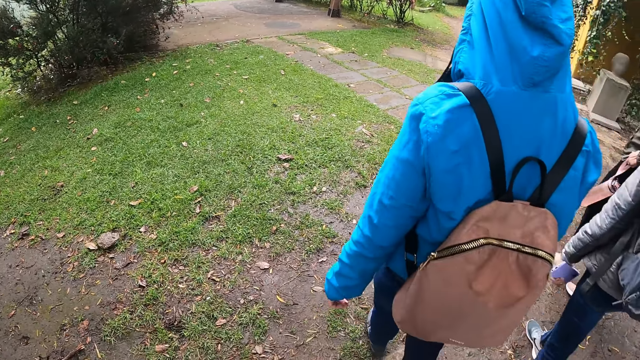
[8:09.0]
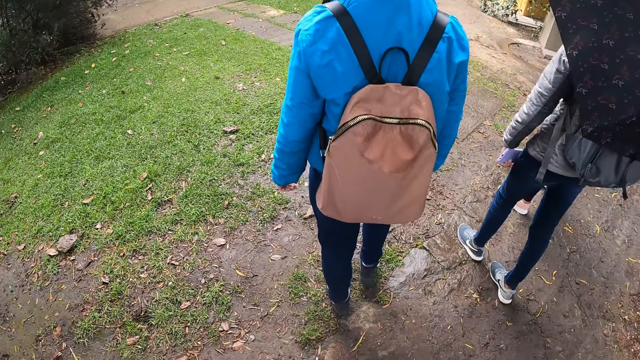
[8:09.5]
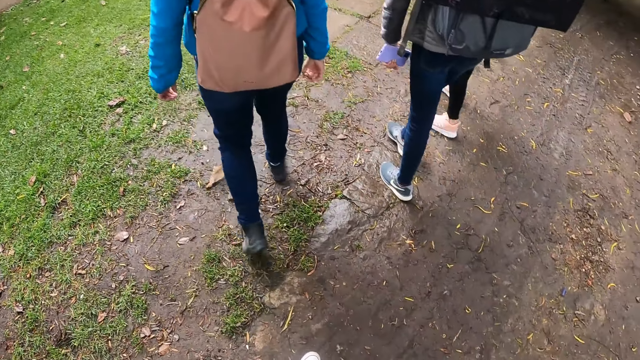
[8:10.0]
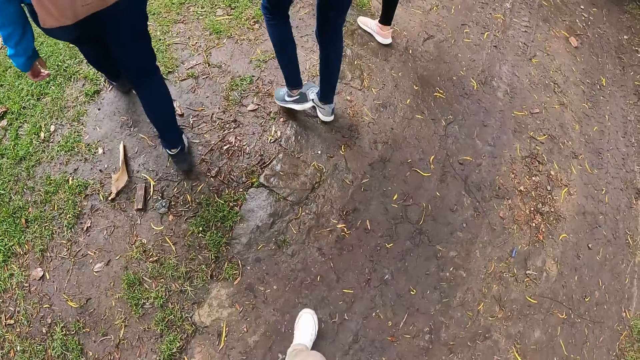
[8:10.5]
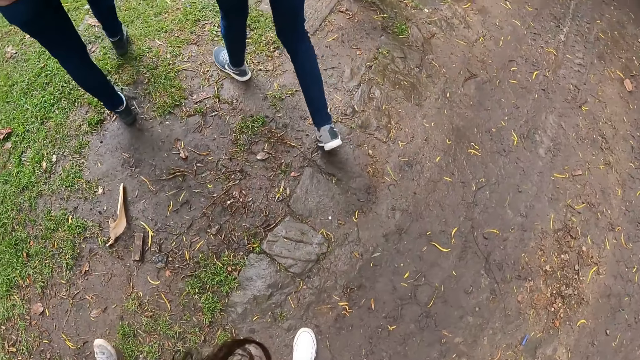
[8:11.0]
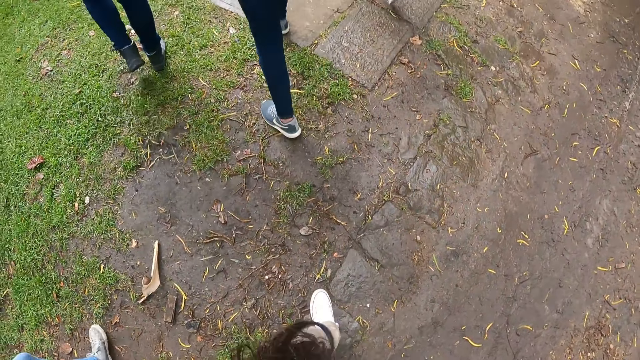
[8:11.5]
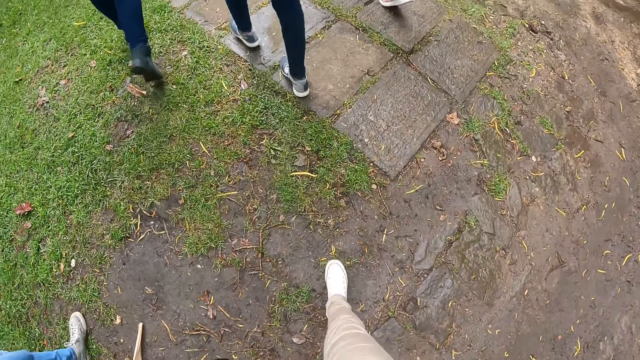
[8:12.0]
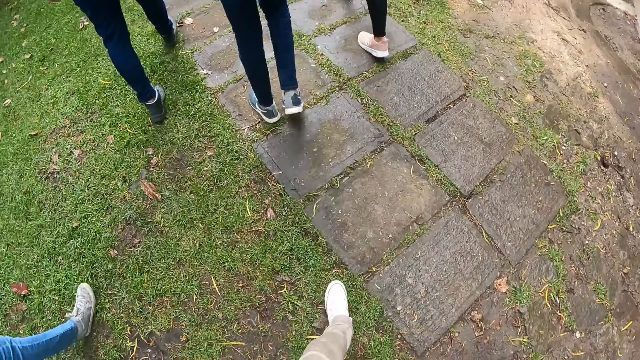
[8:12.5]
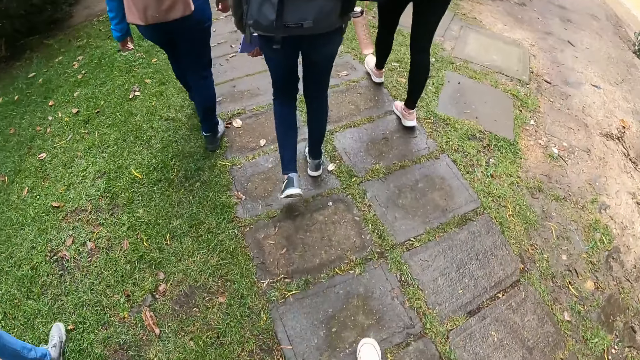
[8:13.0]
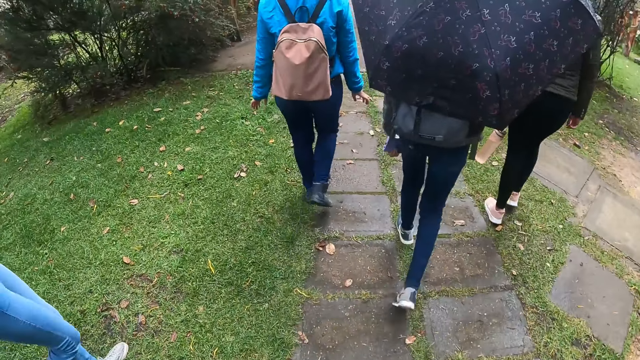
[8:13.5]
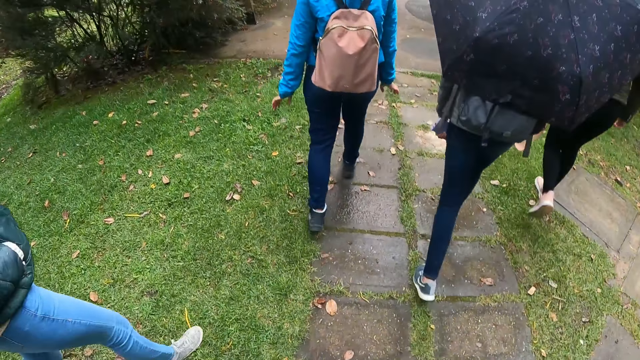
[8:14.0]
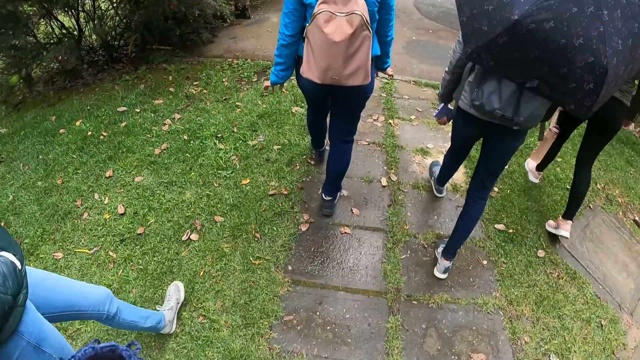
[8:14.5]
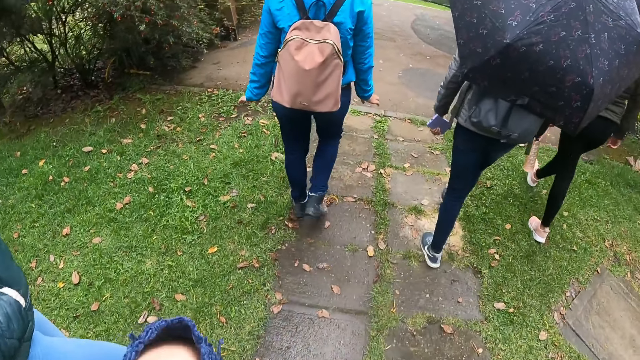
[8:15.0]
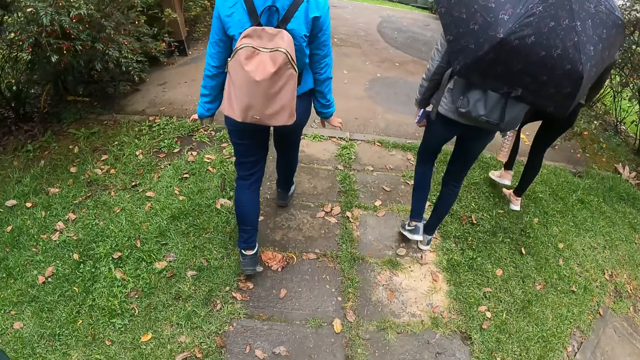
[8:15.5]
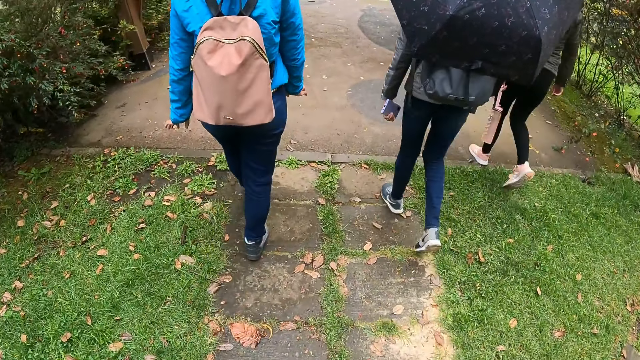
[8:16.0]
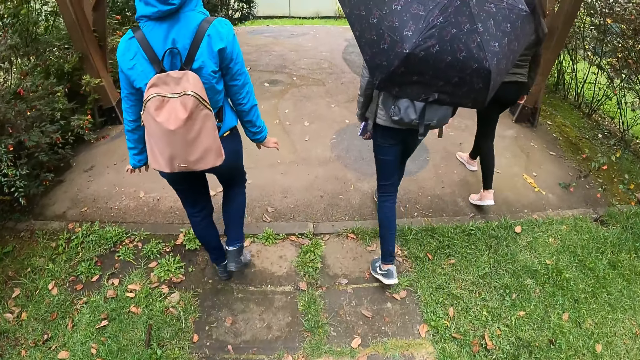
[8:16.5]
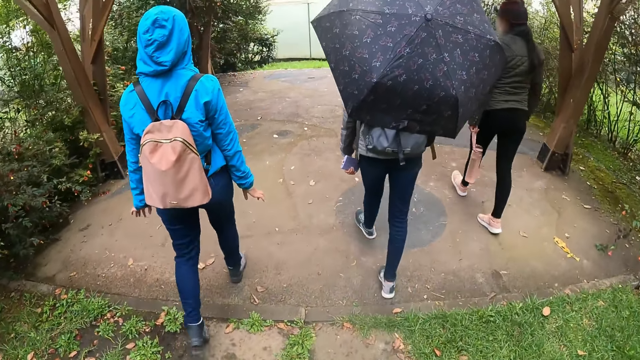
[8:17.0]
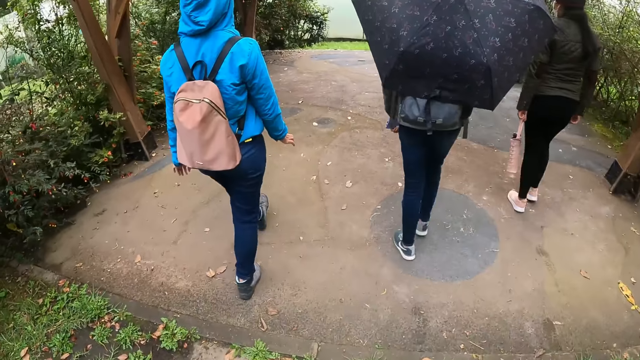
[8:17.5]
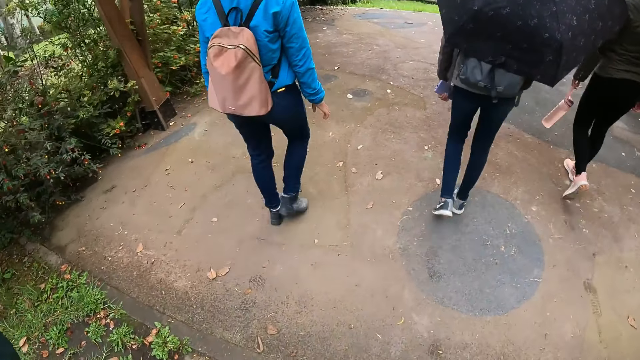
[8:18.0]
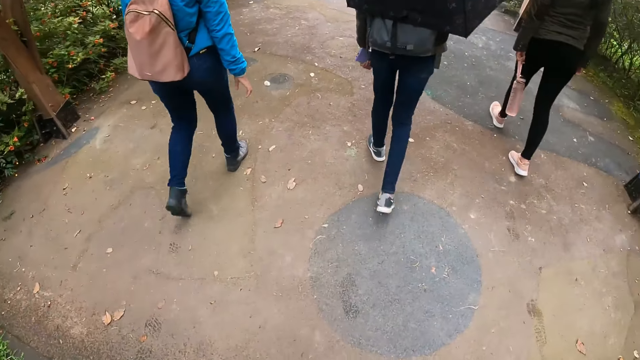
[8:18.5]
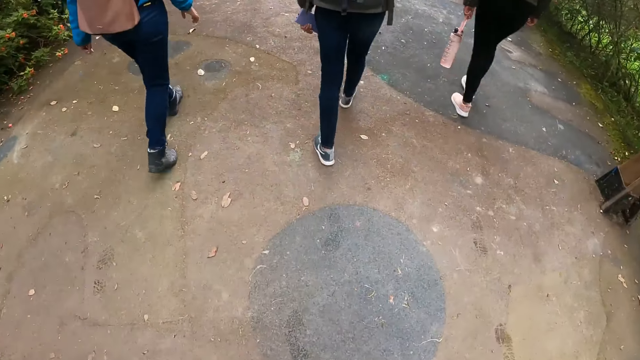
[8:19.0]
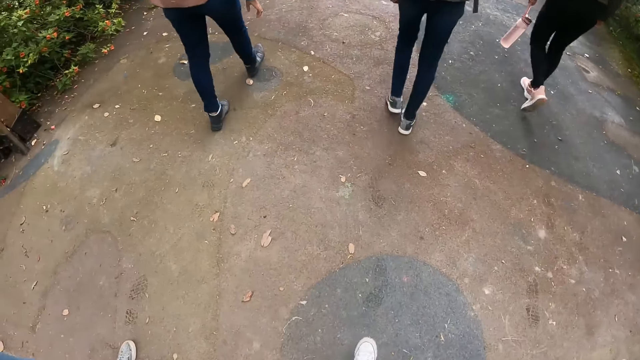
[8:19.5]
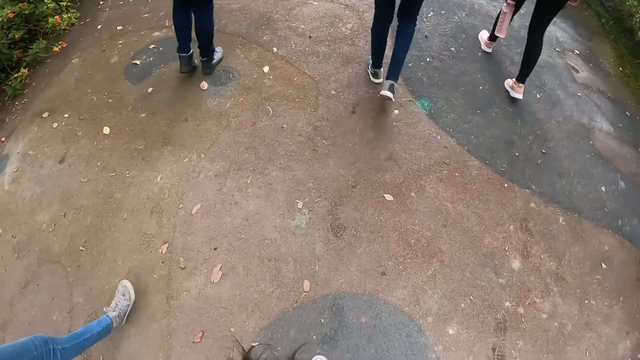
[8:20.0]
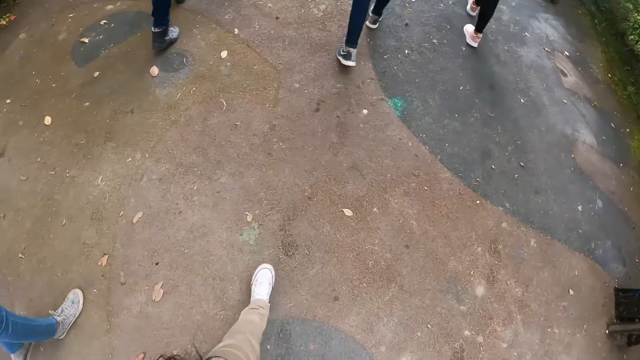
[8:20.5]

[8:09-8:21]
The camera wearer walks. They drop down their hand. They walk.

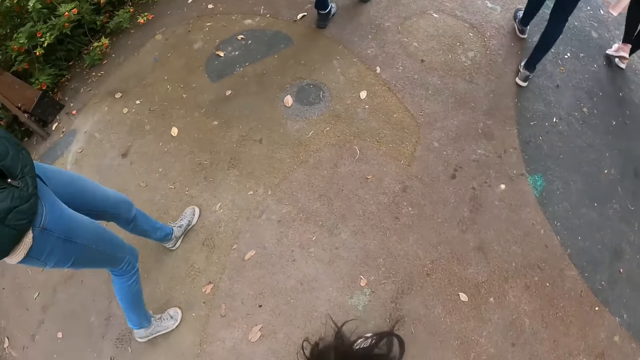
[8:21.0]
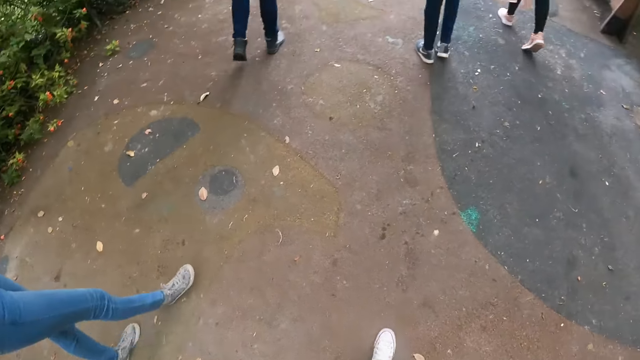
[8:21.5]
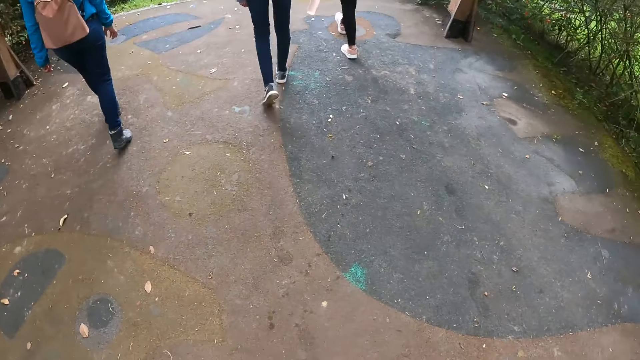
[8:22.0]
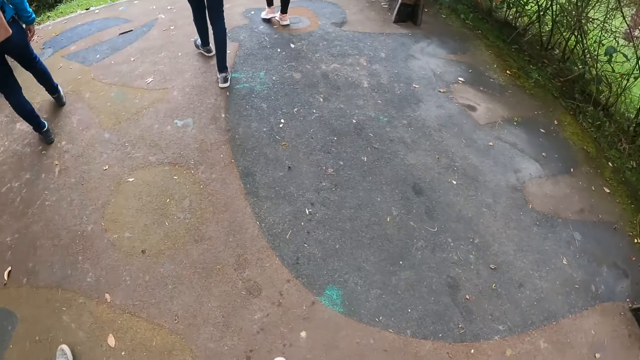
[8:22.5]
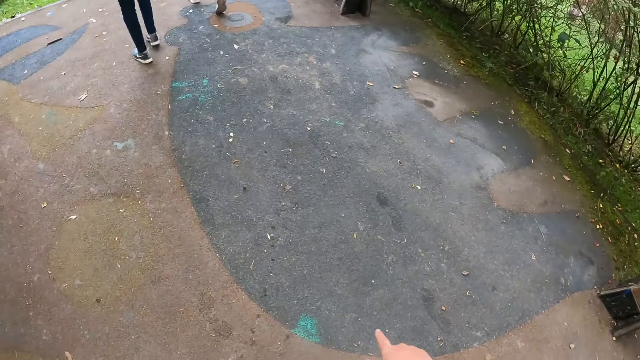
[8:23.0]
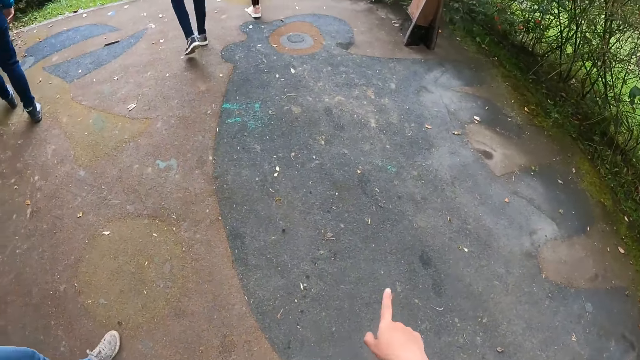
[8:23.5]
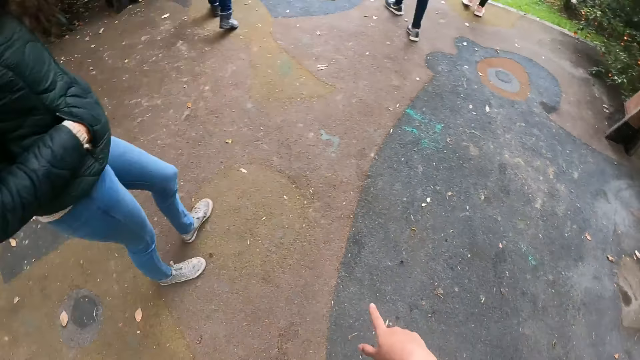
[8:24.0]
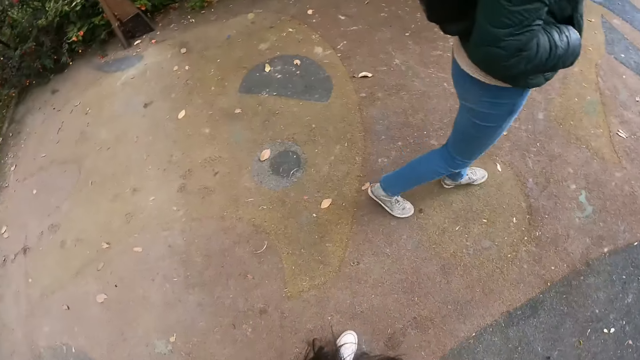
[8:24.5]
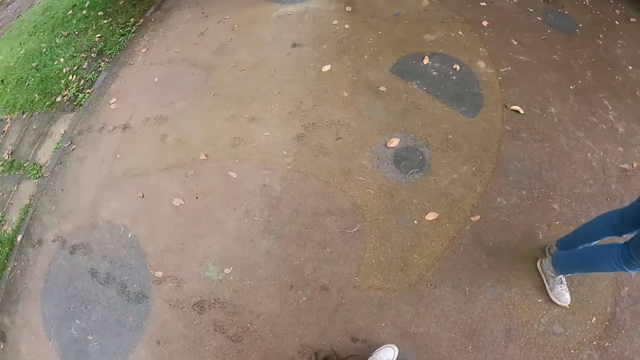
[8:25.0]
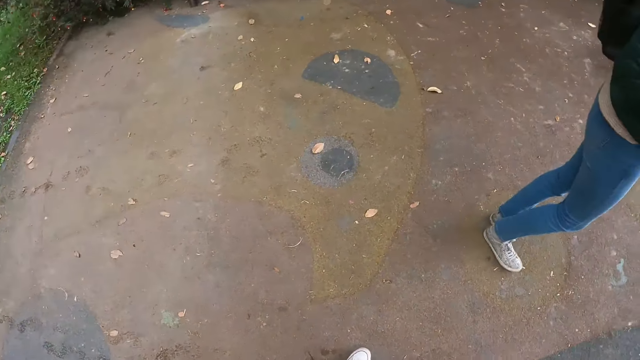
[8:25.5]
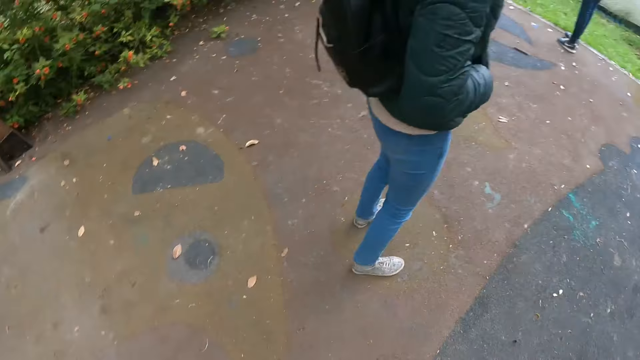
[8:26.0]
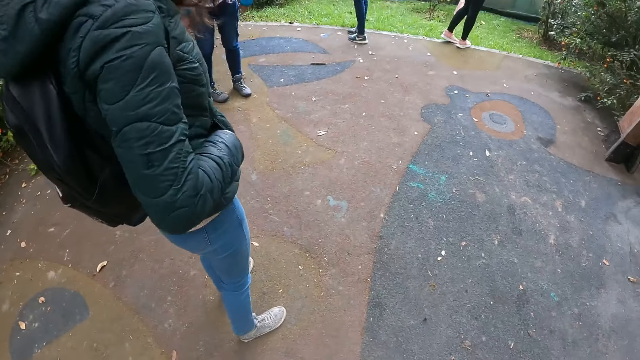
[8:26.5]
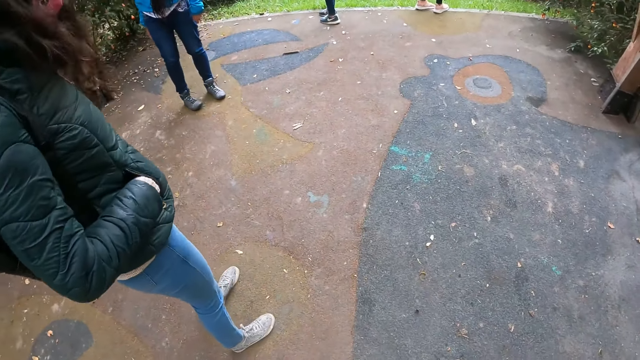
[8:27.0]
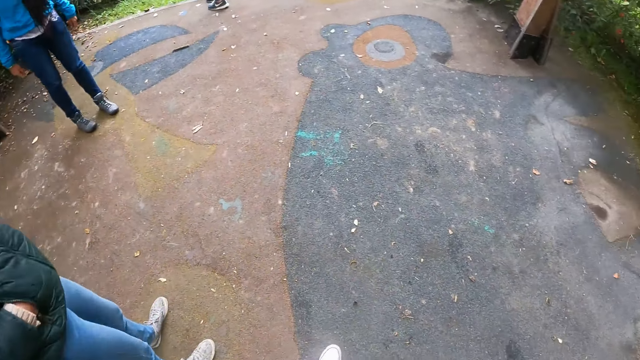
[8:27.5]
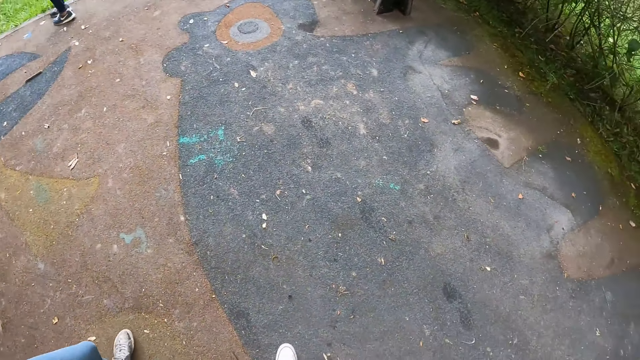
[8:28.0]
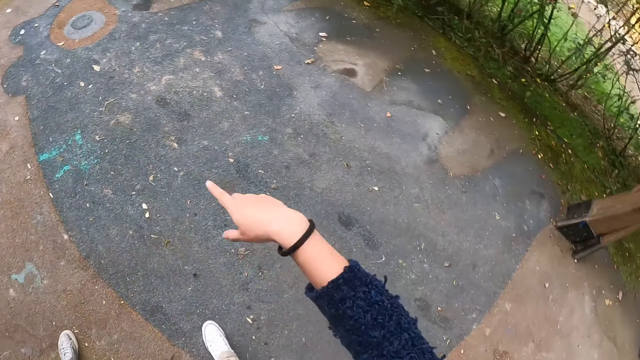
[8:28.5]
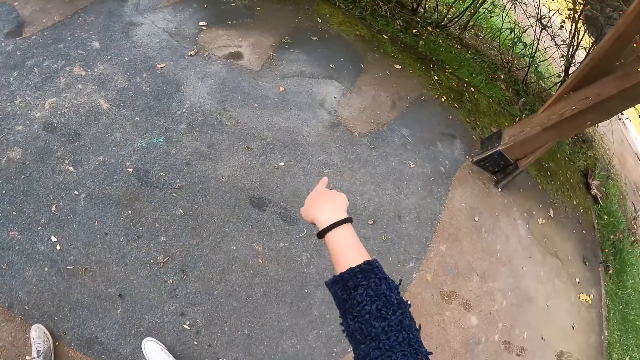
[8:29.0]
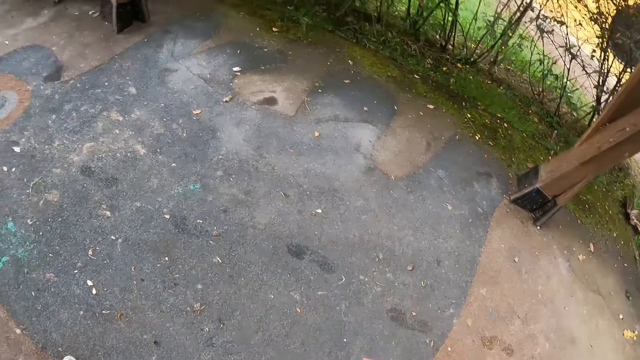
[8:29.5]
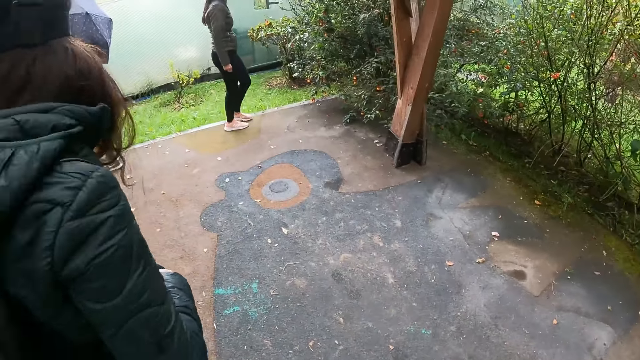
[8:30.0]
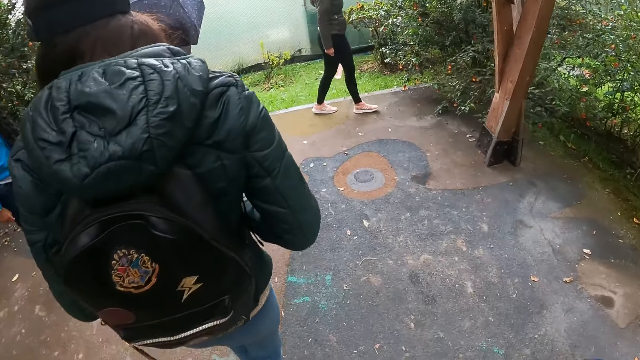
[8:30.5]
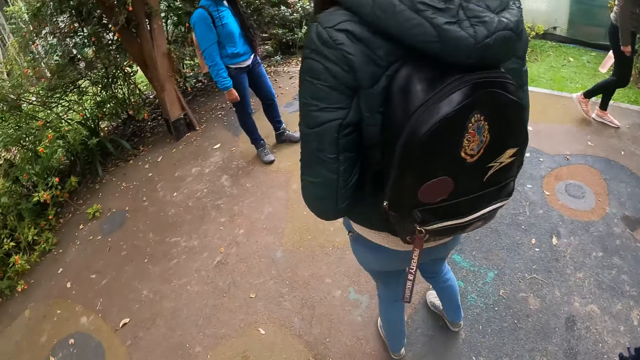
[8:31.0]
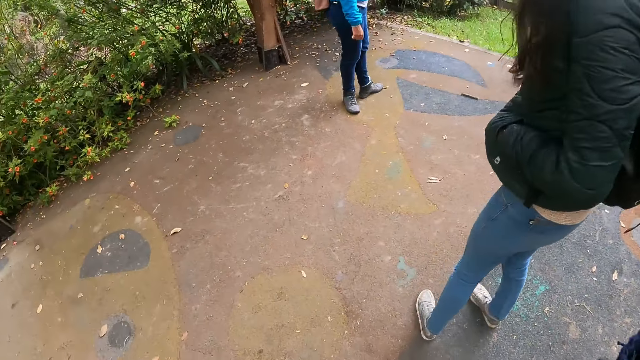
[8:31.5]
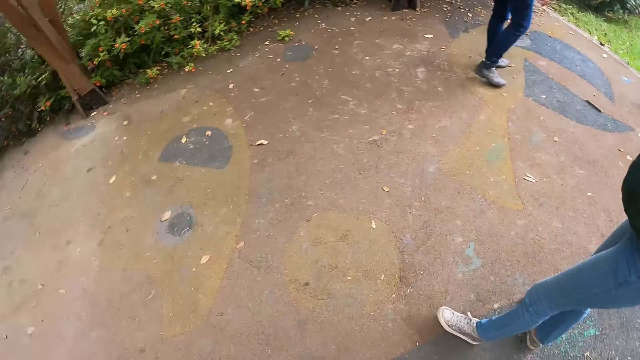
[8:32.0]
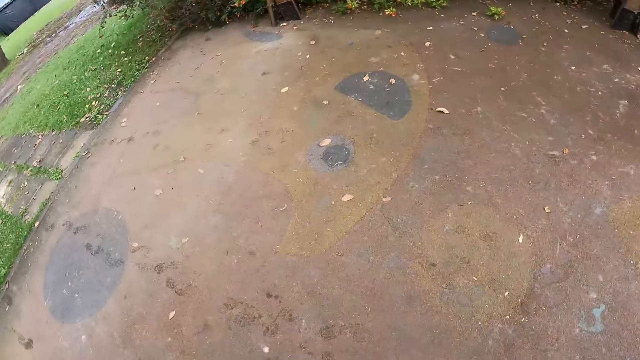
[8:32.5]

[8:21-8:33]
The camera wearer points a finger. They look around. They point a finger. They drop their hand down. They look around.
